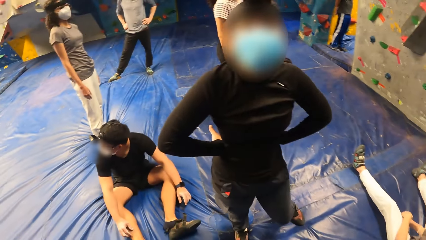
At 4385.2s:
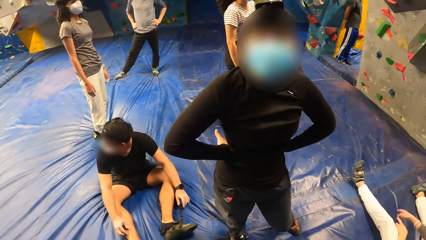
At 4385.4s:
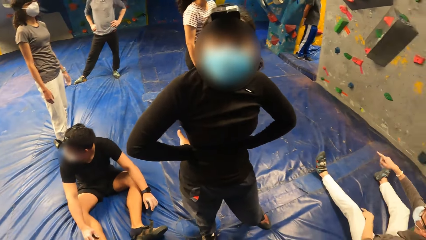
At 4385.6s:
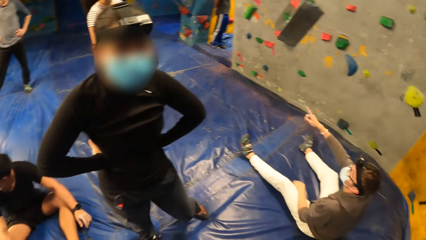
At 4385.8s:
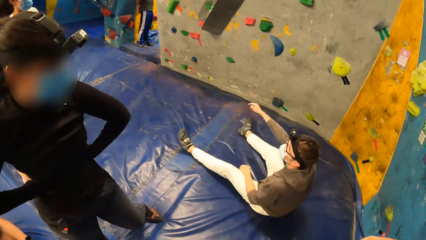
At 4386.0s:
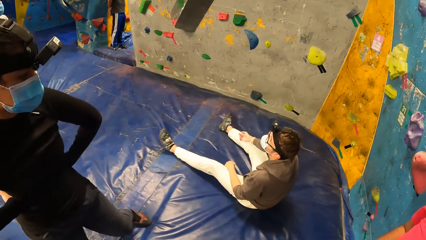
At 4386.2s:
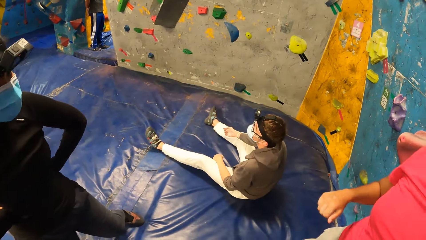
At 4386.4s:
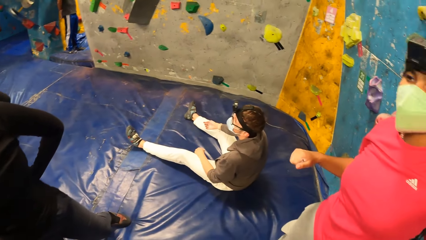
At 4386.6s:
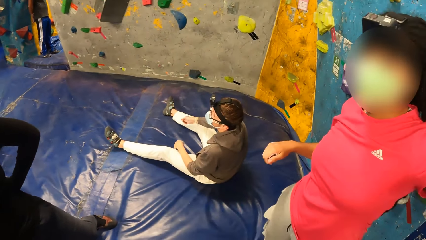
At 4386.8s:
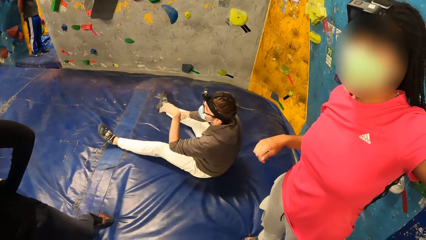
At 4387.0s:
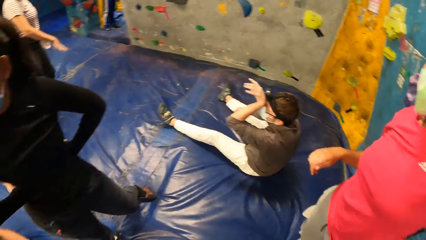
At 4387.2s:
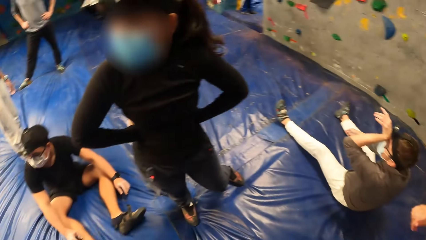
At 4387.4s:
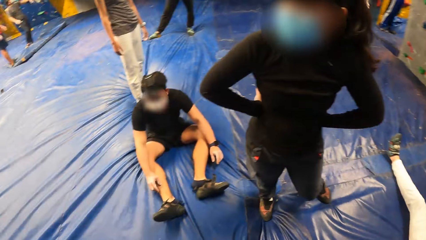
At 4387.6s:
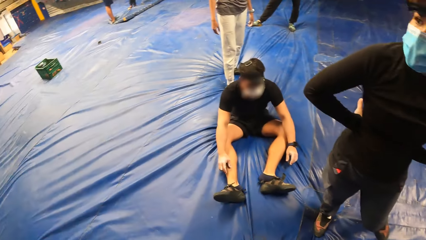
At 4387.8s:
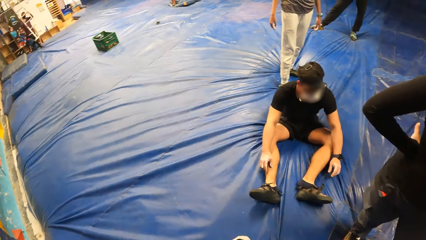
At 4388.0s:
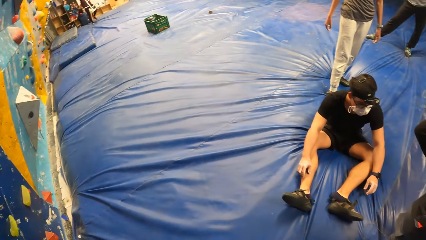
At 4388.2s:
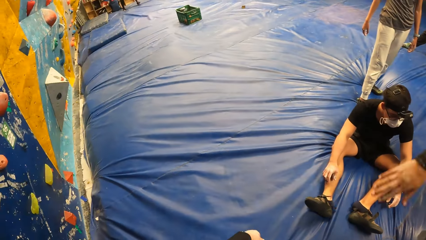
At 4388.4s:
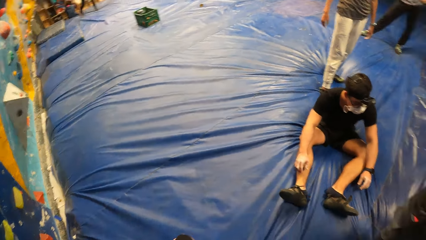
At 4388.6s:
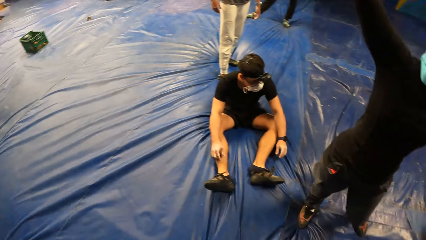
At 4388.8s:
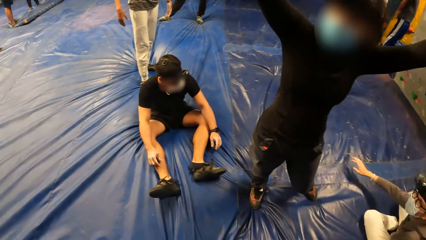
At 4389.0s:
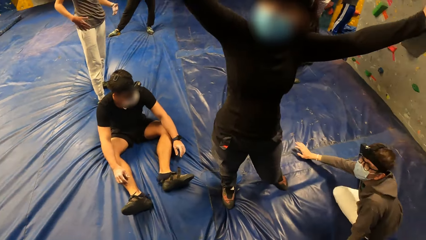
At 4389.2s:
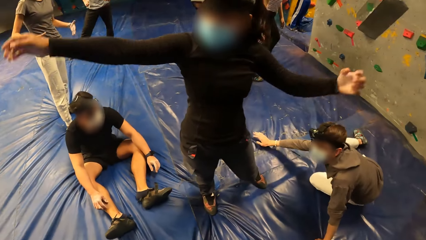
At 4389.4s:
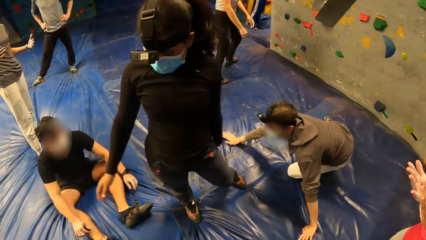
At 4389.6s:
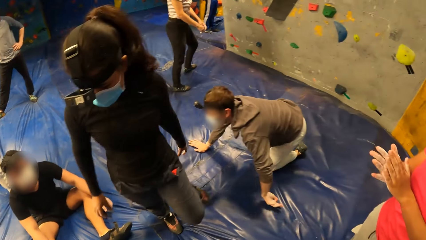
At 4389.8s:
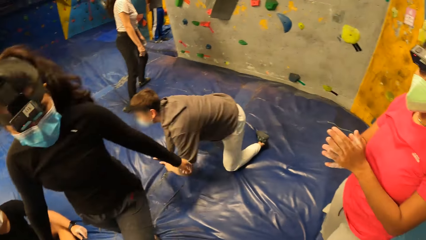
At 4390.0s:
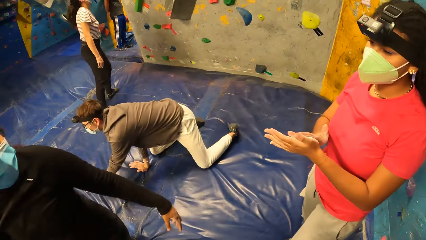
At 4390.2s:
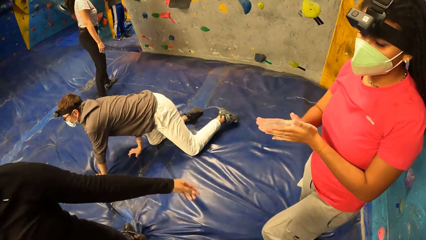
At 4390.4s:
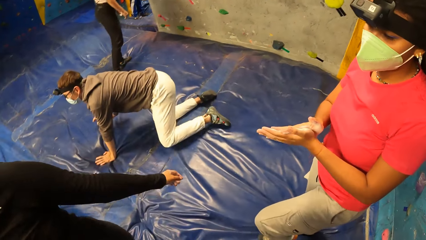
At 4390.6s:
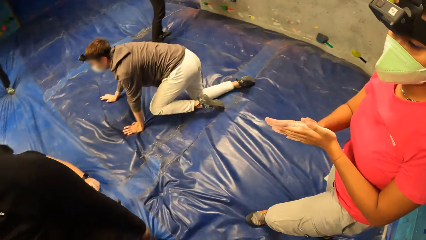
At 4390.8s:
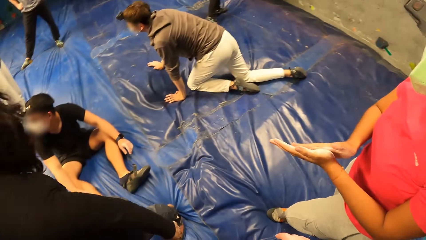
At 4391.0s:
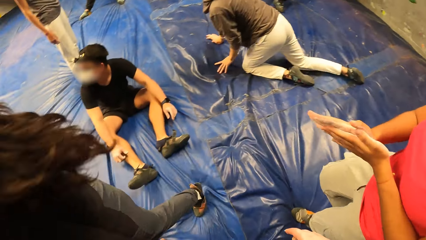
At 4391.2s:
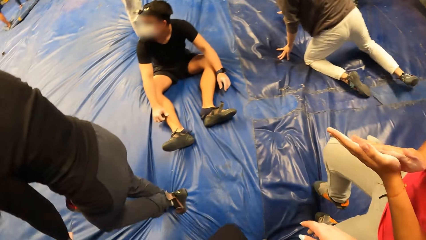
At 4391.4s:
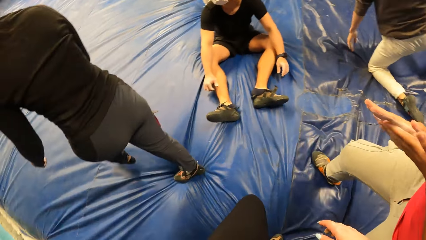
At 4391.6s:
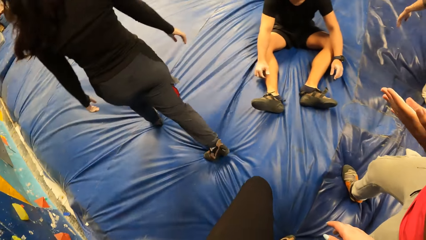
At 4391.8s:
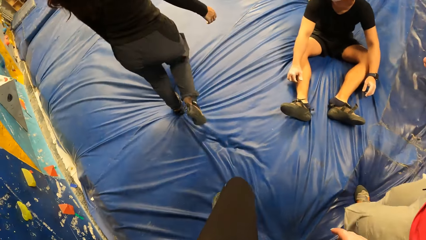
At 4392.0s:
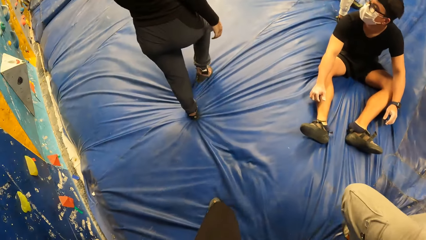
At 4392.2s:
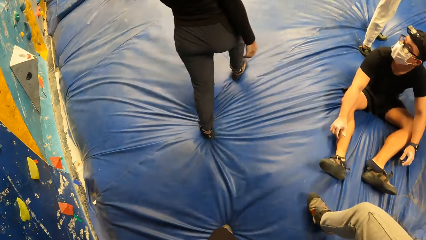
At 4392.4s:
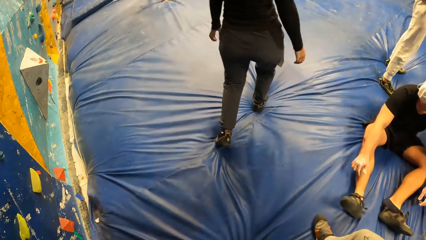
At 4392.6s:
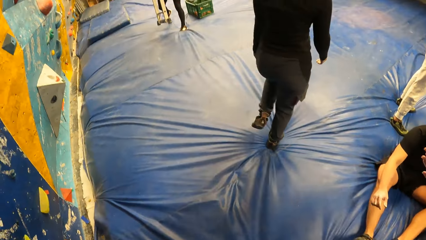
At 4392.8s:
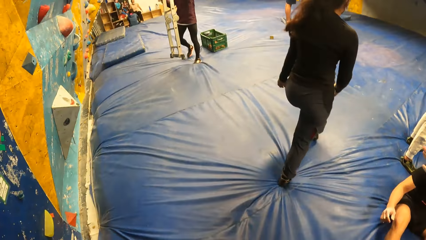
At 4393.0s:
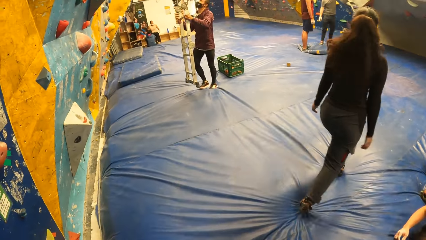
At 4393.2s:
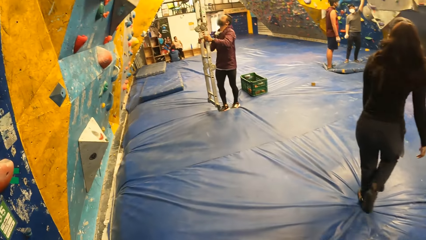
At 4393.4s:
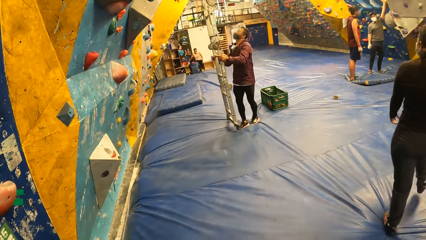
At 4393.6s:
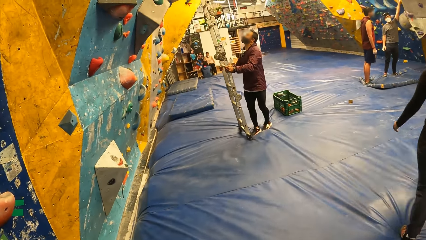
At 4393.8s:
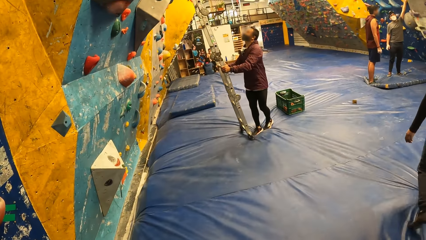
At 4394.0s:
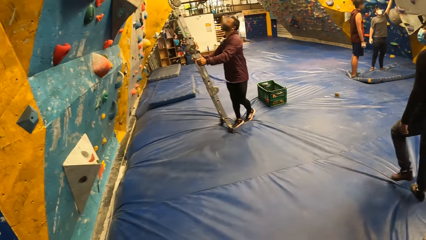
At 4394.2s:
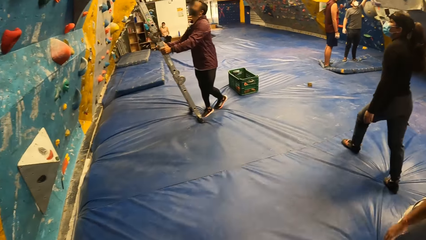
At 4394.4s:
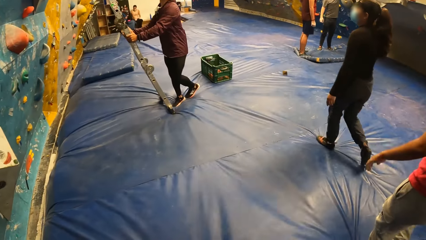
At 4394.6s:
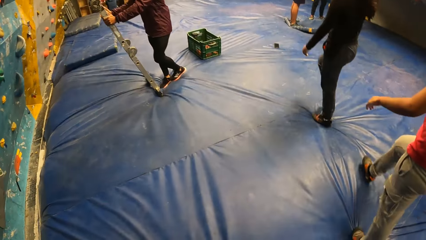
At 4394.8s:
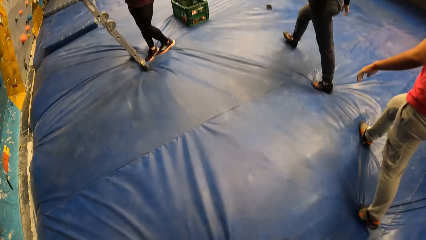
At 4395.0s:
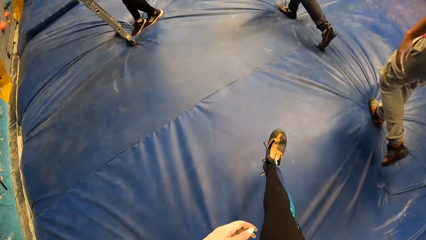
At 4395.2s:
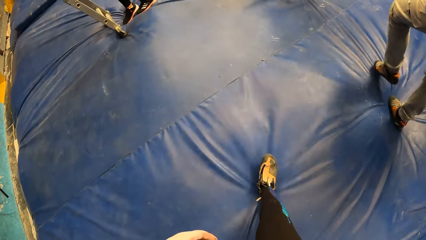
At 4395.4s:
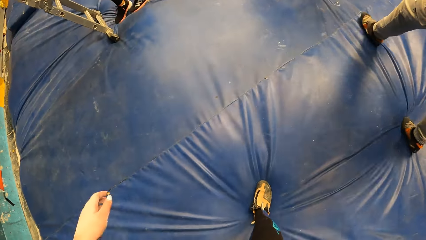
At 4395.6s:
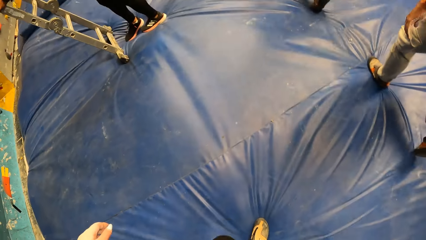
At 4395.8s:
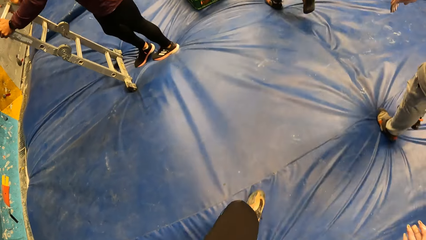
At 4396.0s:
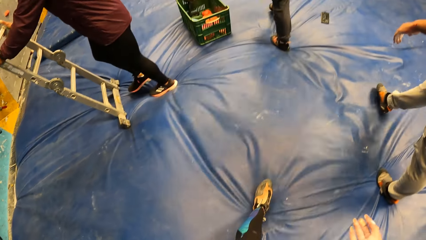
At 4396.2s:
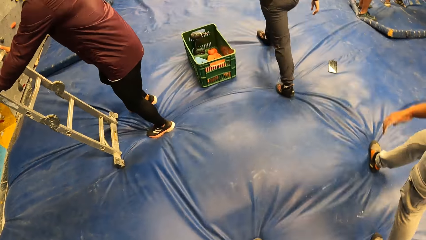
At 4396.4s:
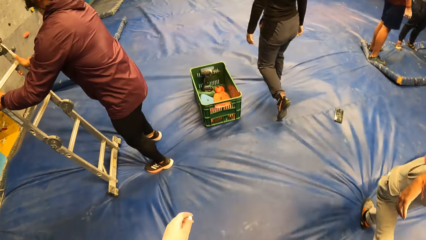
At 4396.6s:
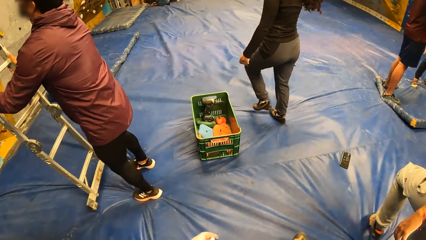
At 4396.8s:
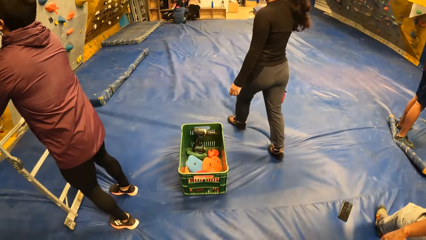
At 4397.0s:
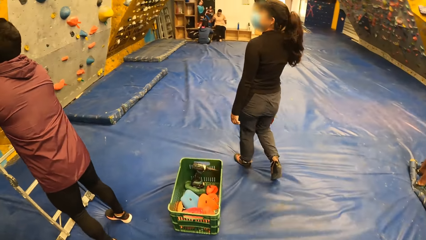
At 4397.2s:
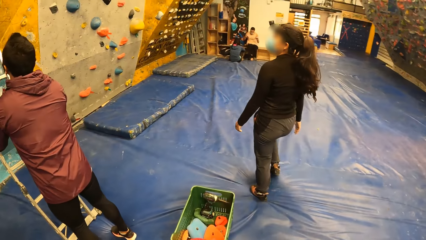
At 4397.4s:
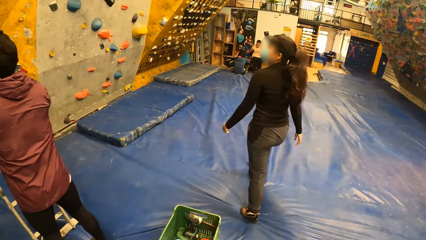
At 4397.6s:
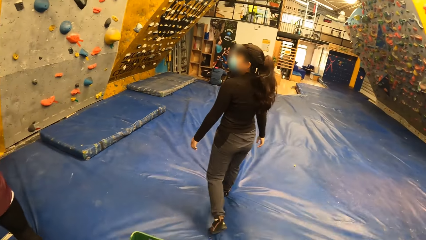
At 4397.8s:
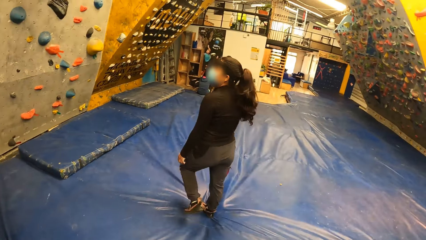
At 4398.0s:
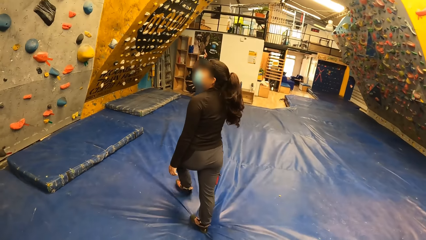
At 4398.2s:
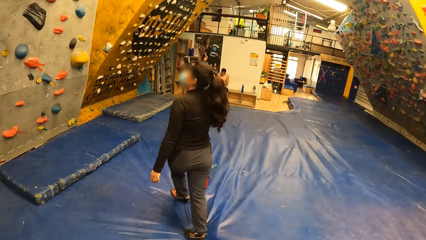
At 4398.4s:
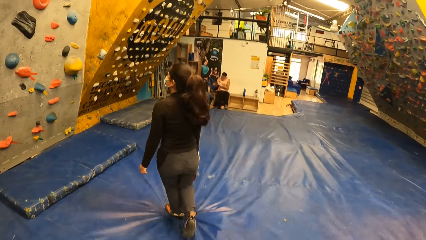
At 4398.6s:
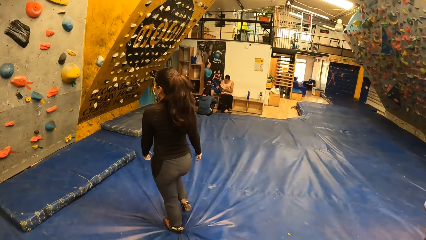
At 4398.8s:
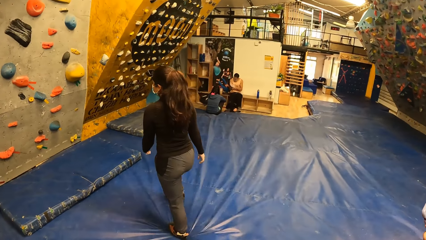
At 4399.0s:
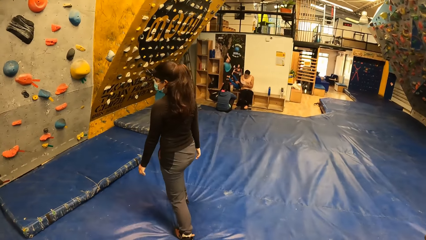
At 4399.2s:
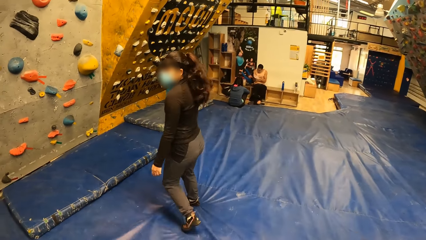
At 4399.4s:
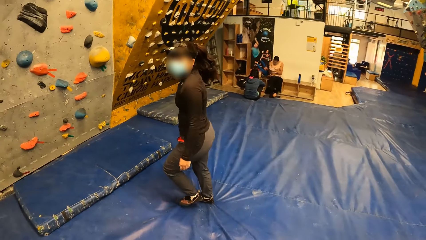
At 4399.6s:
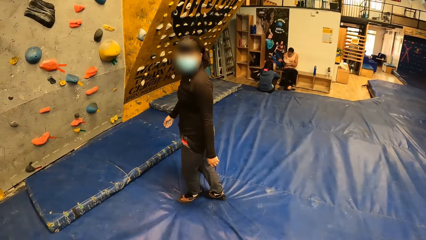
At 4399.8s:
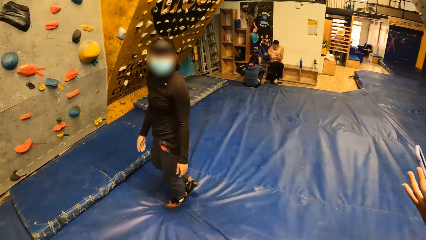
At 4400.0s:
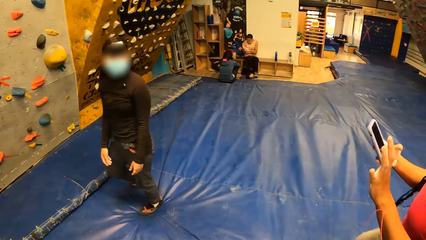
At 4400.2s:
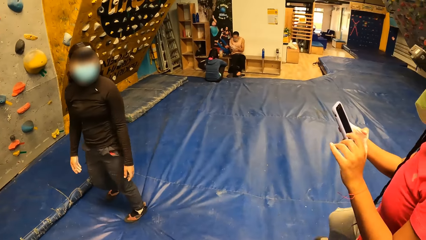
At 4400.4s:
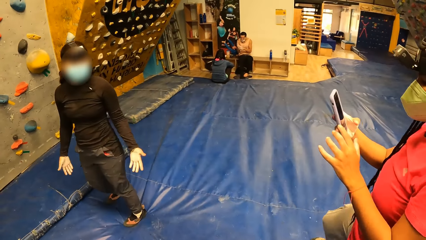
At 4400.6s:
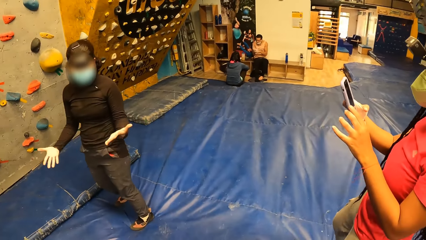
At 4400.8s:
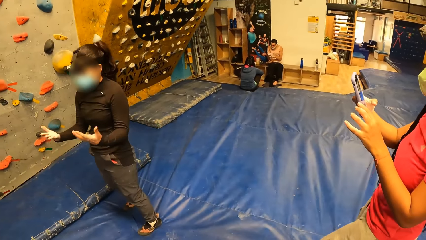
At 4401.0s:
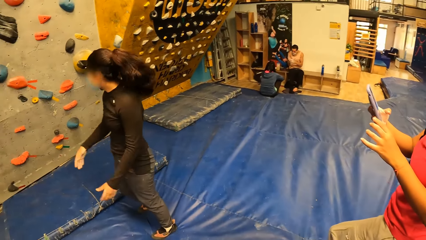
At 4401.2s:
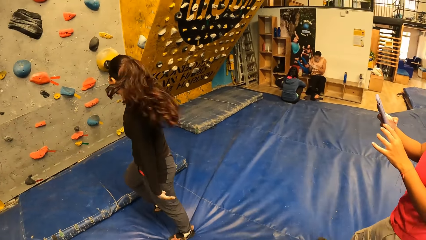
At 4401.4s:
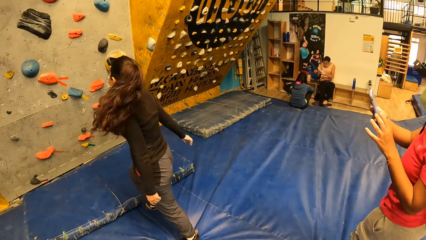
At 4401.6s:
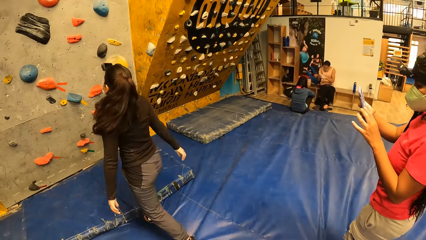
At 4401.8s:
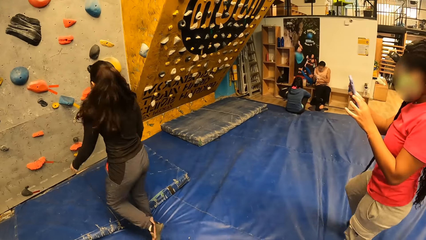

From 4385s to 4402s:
The man crawls on the foam landing. The camera wearer walks around. Another man places a ladder on the foam landing. The other man places the ladder top against the climbing wall.
